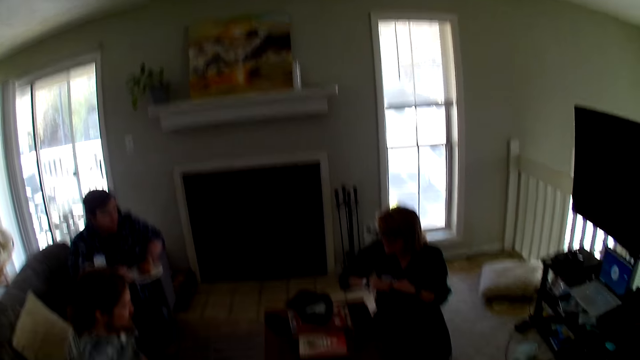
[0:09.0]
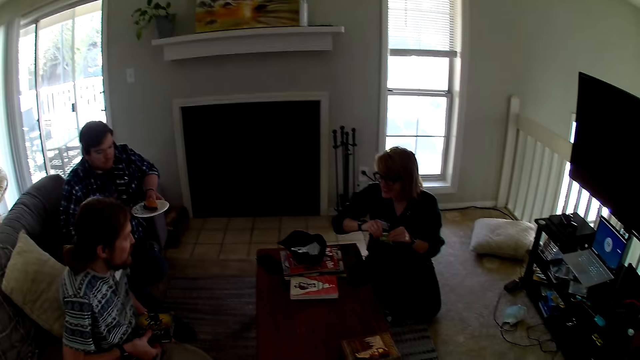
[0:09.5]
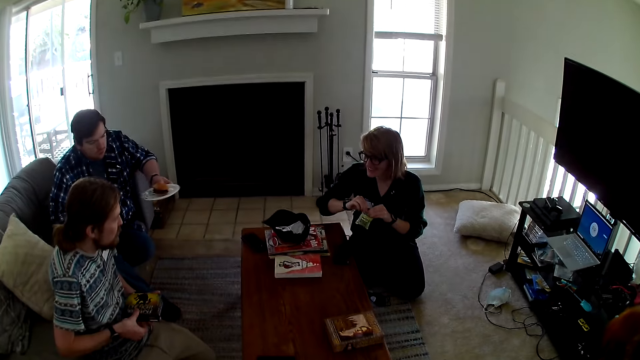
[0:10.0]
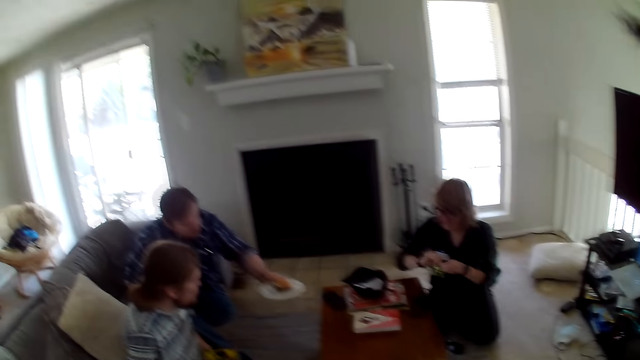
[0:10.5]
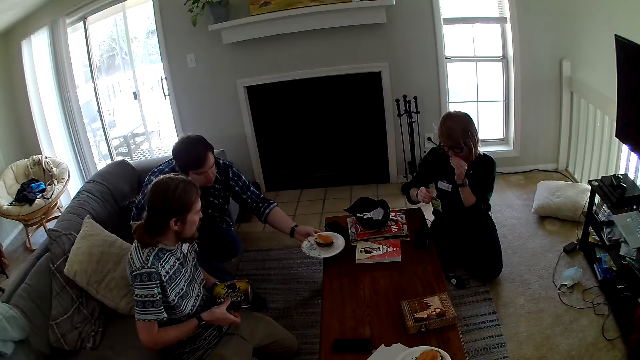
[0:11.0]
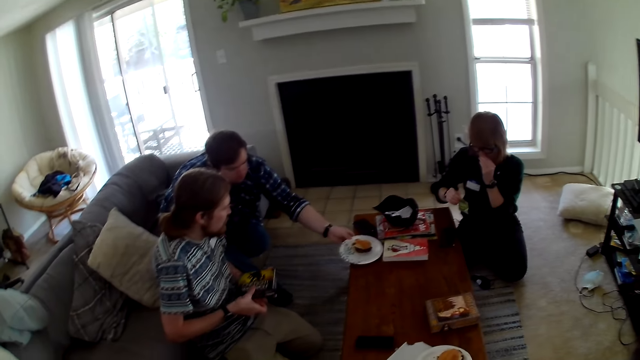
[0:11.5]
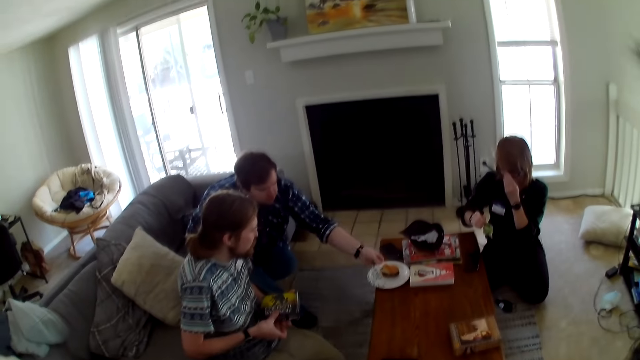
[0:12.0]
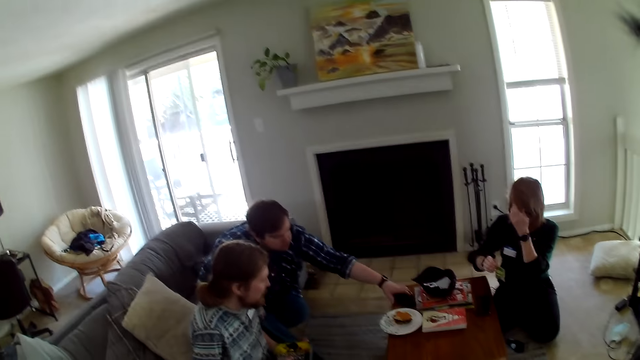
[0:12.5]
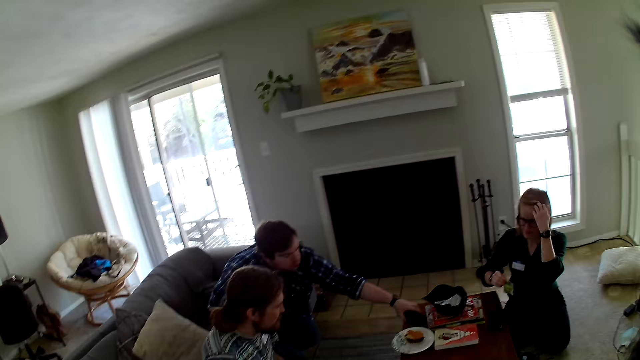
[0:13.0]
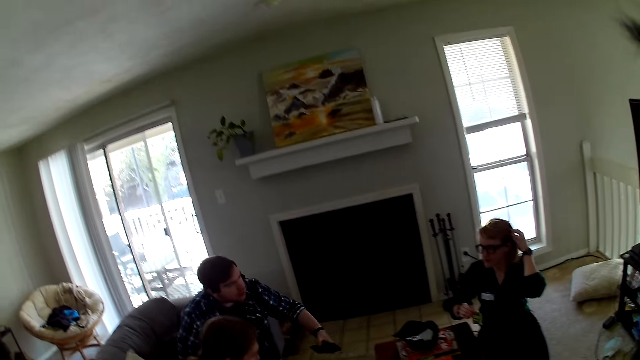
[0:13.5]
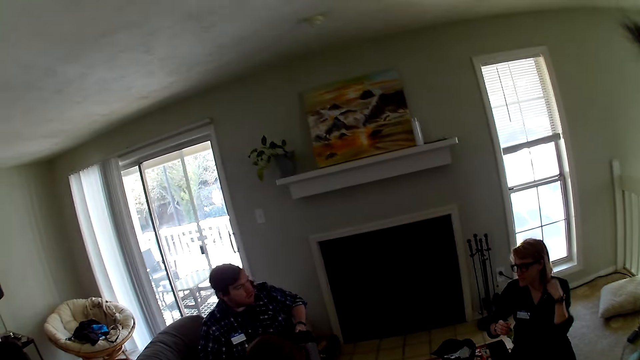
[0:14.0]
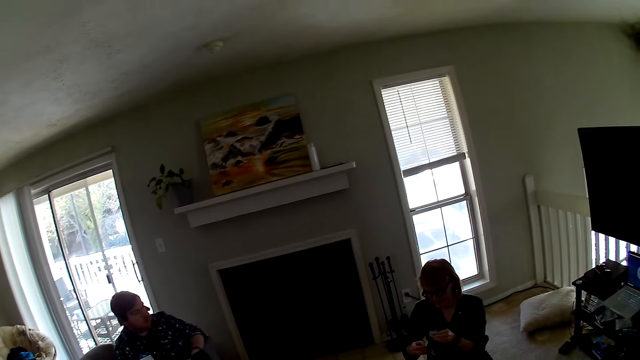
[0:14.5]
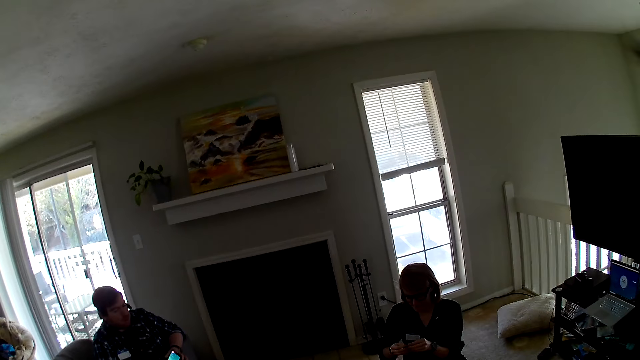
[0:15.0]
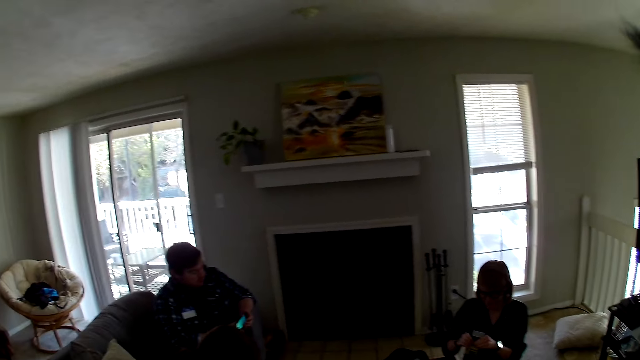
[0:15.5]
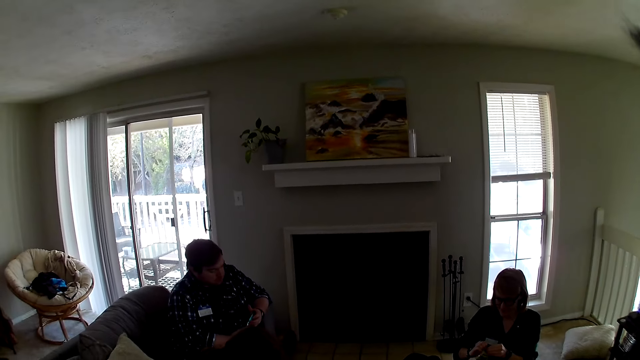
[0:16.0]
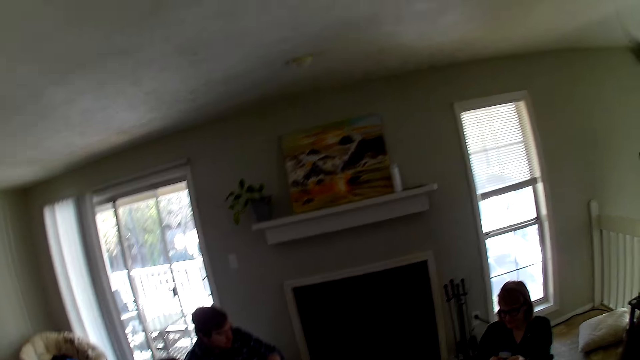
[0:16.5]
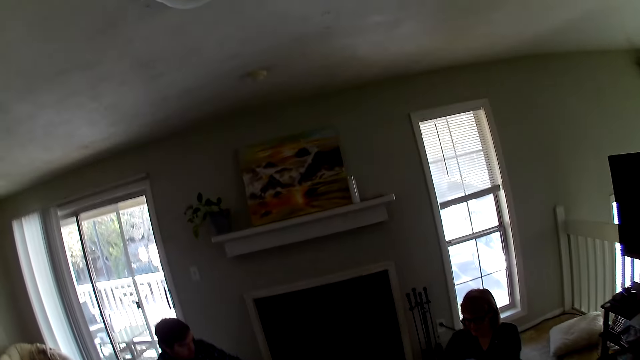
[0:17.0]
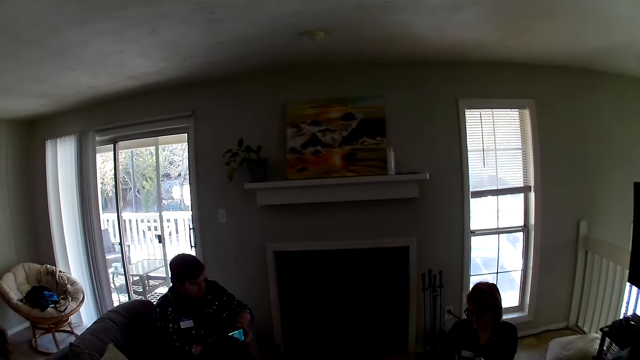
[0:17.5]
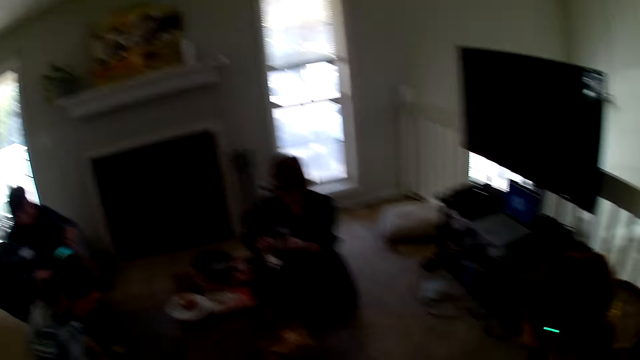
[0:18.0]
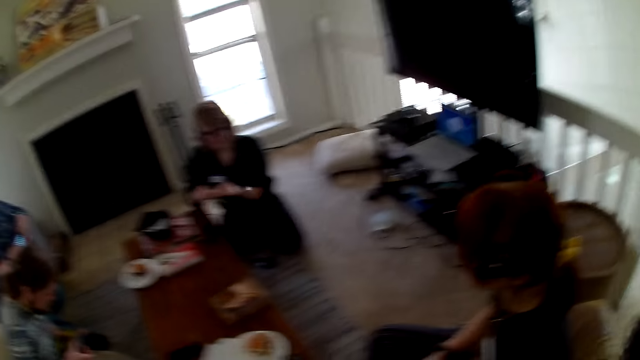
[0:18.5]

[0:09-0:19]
A man places a plate of burger on the table. The man picks up the phone from the table. A woman touches the hair. The camera wearer looks around the house.

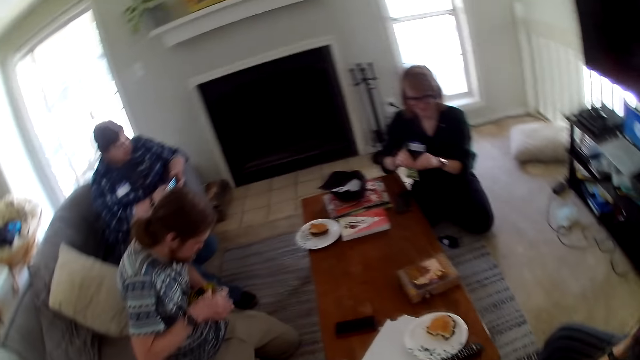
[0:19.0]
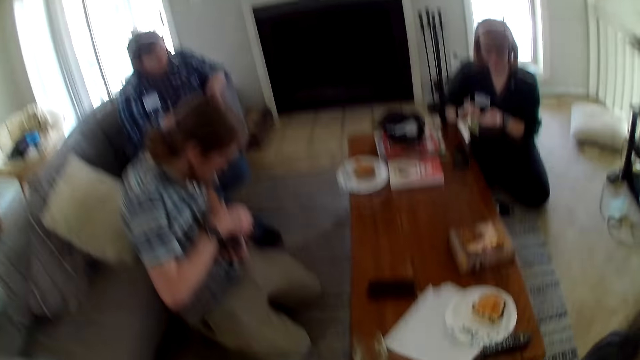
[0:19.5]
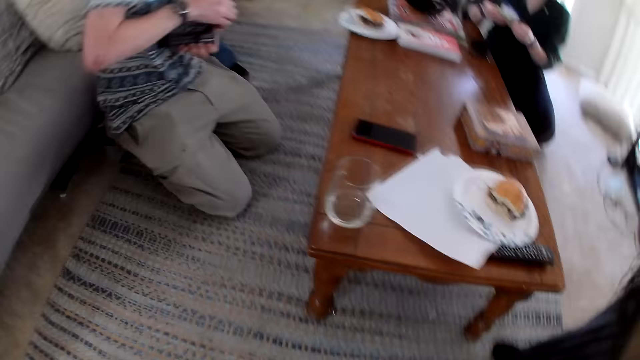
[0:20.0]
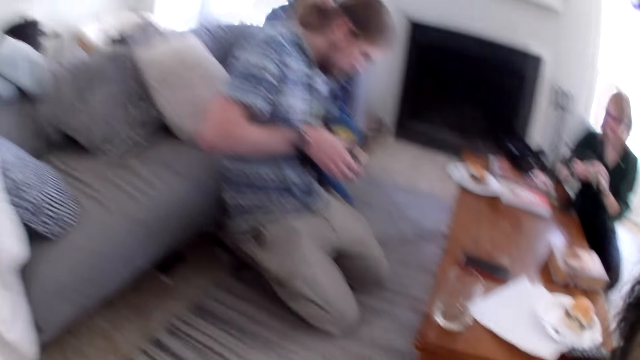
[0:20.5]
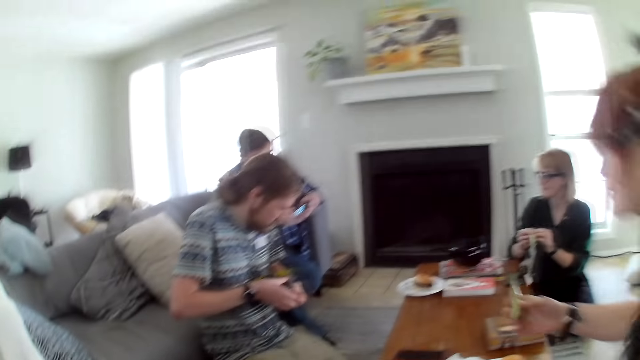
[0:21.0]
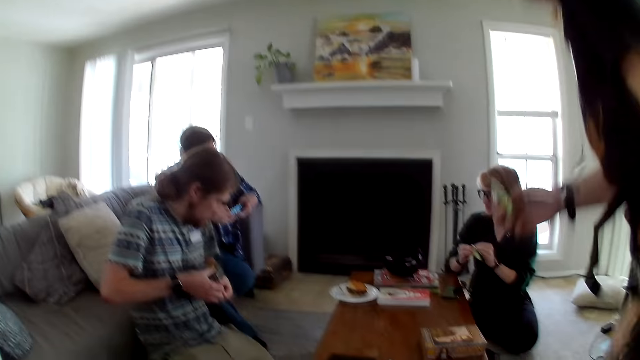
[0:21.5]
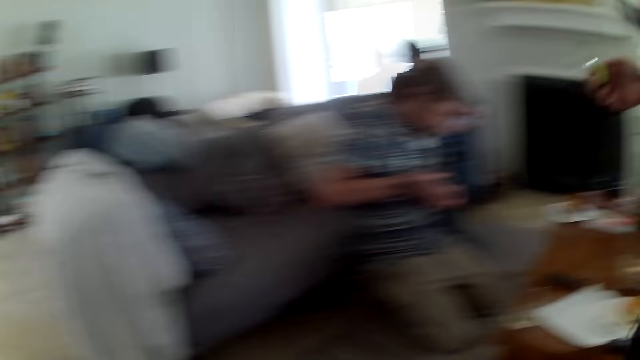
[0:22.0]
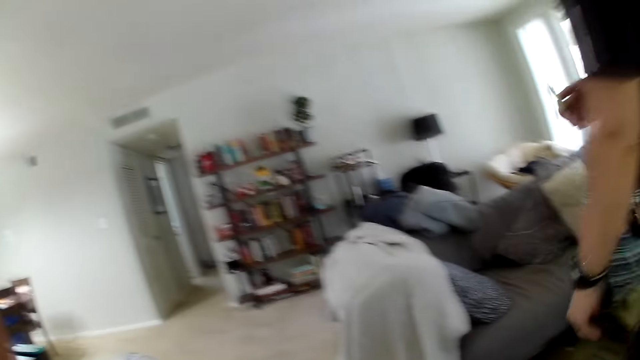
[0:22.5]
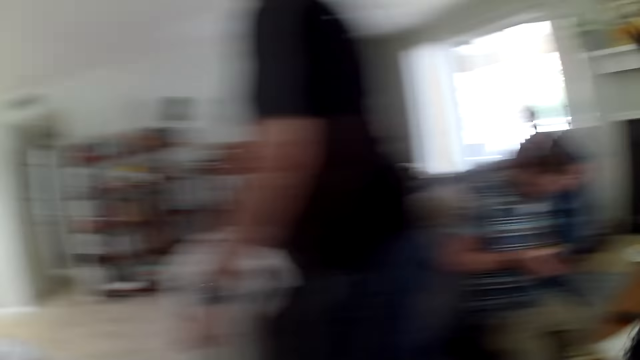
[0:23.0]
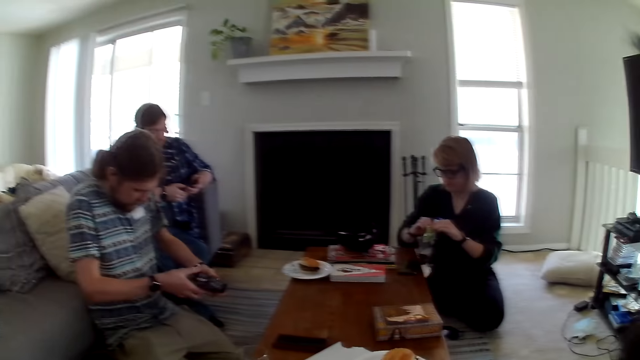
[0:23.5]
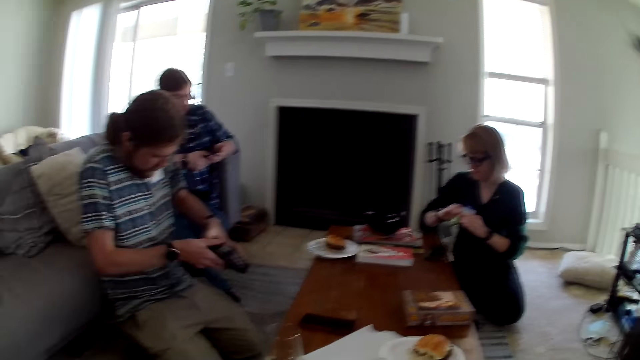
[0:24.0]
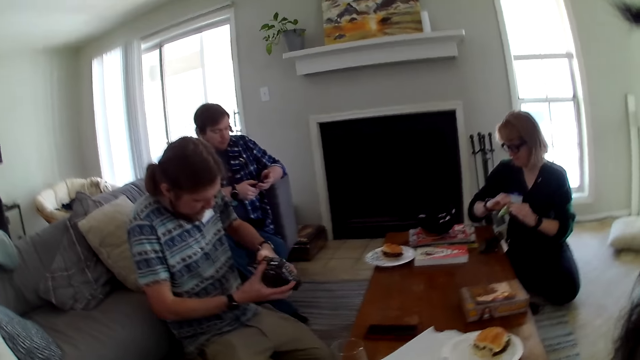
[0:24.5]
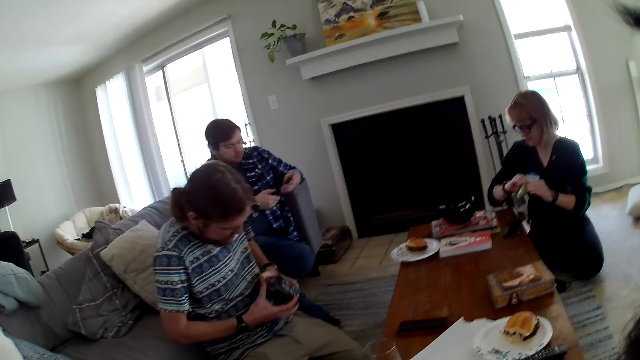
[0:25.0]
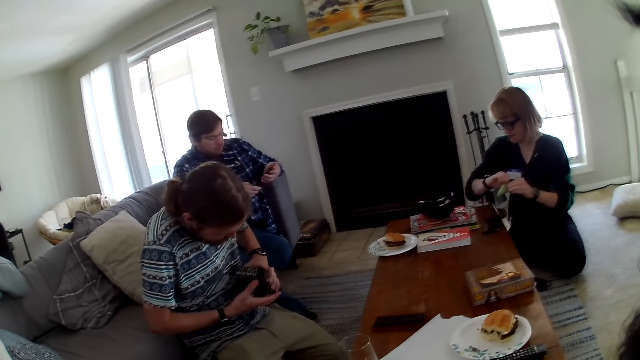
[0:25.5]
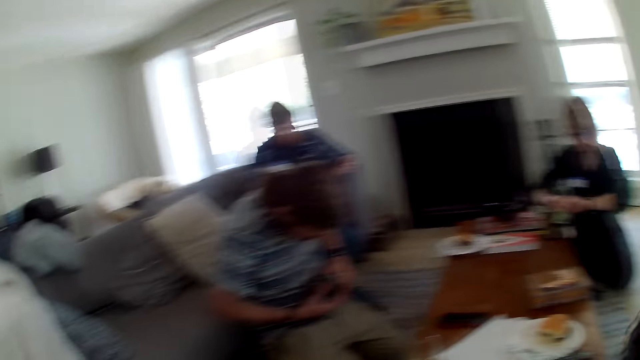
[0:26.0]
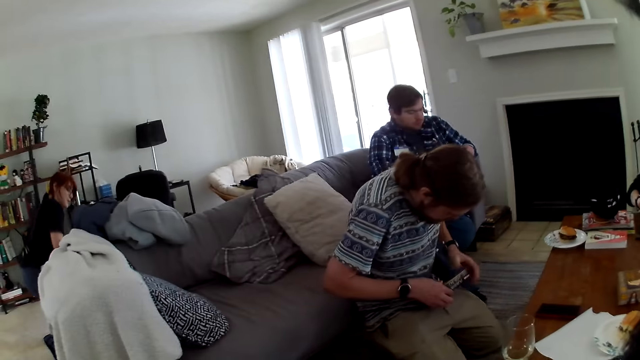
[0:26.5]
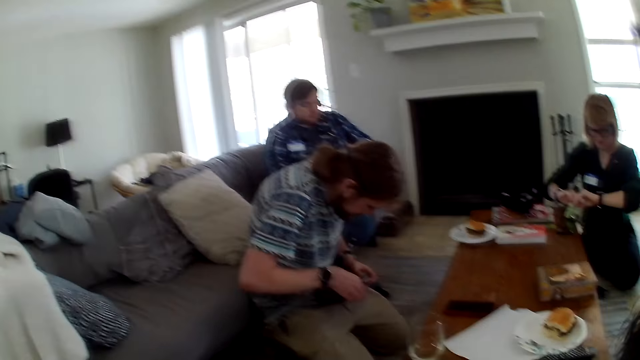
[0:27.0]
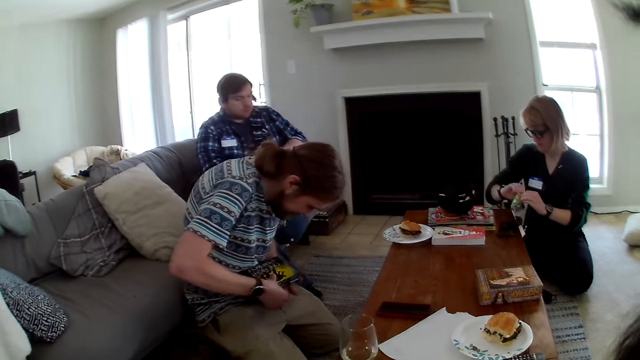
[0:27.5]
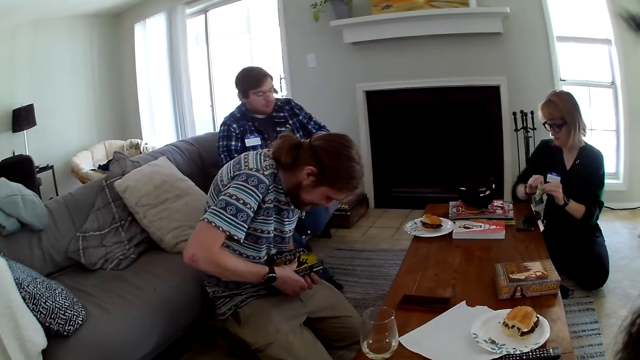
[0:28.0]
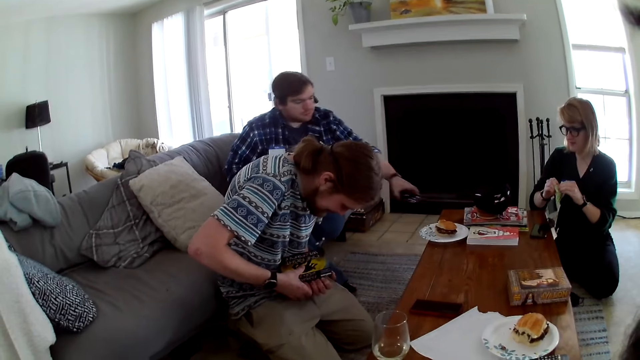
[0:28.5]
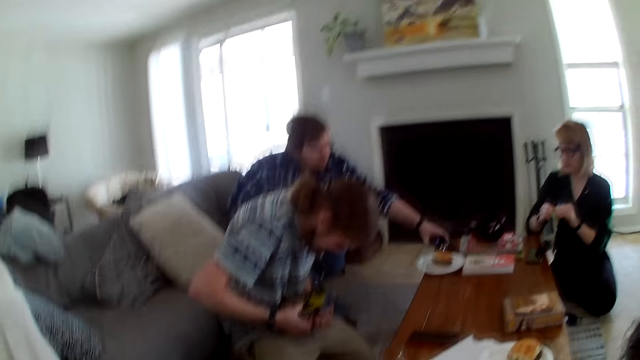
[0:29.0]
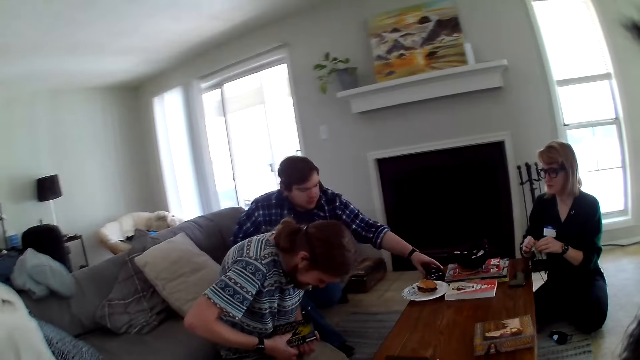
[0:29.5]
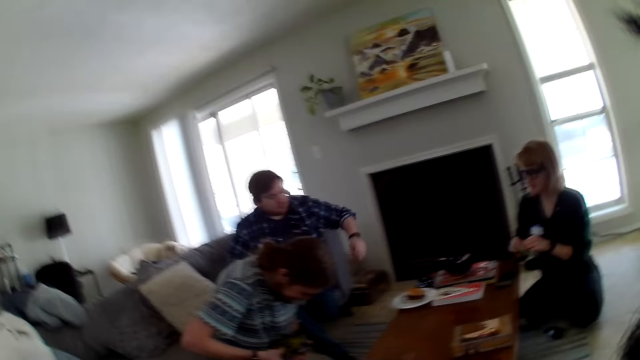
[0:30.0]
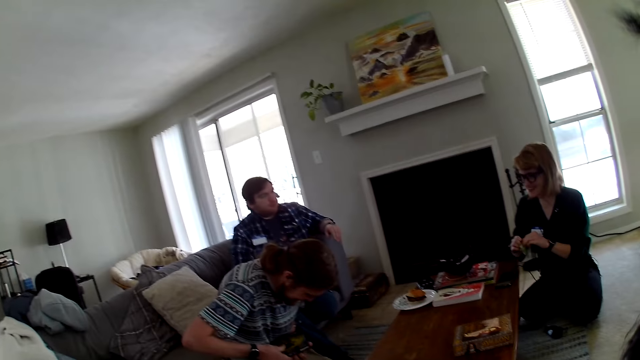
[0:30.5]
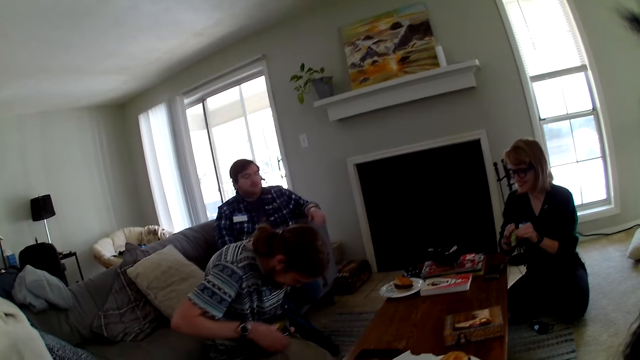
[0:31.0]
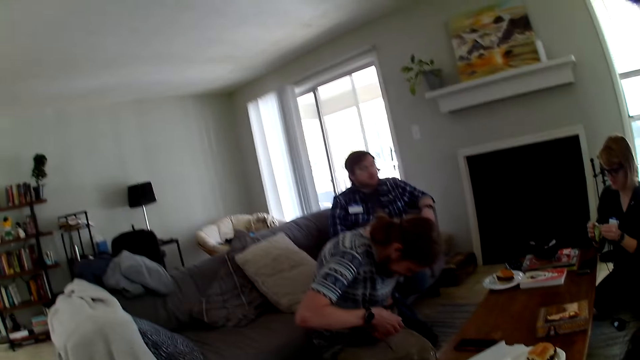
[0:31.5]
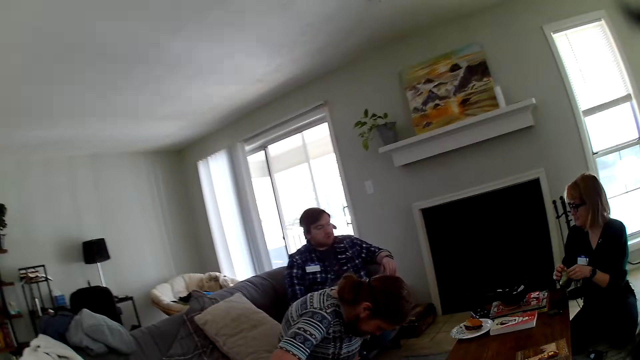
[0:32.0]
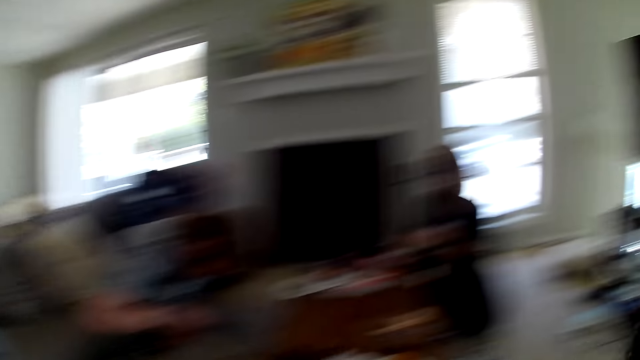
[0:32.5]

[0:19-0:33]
A woman walks around the house. A man opens a box of cards. Another woman opens a packet of candy. Another man puts the phone on the table.
